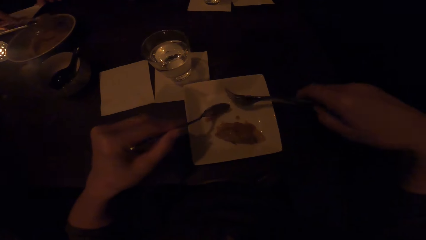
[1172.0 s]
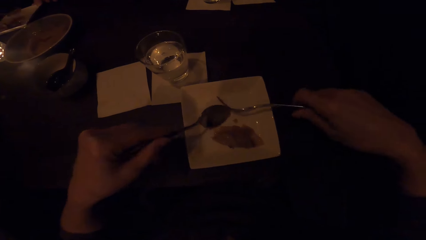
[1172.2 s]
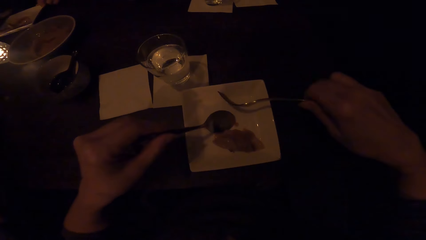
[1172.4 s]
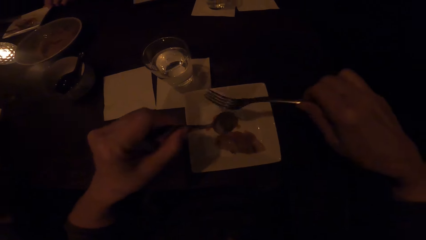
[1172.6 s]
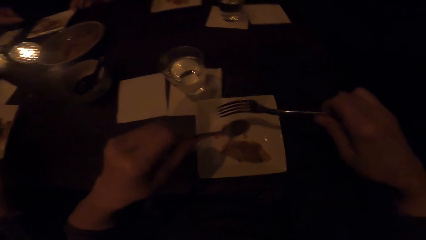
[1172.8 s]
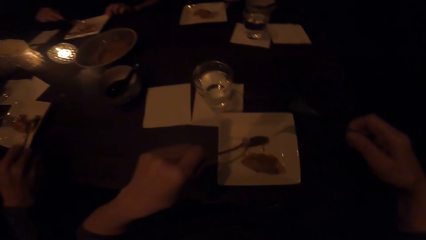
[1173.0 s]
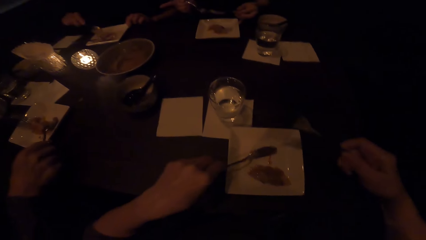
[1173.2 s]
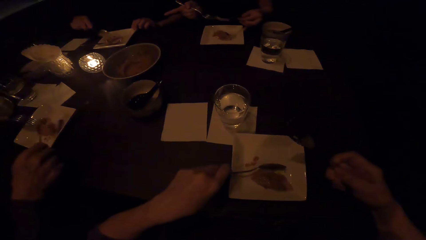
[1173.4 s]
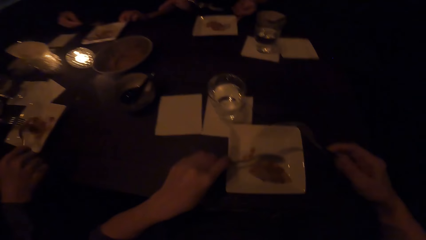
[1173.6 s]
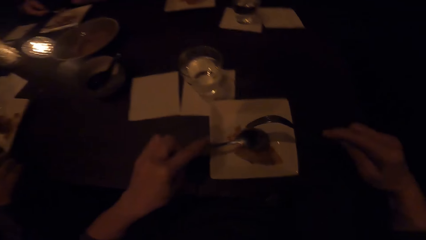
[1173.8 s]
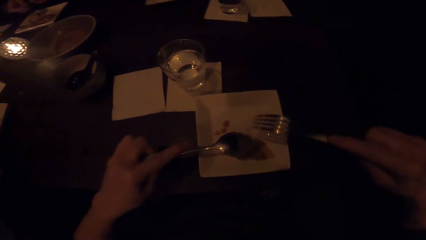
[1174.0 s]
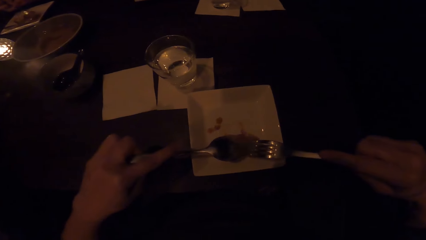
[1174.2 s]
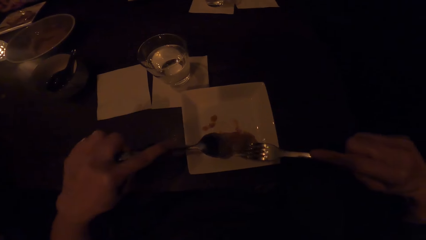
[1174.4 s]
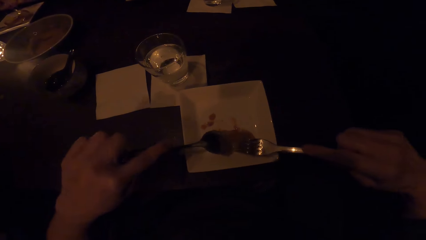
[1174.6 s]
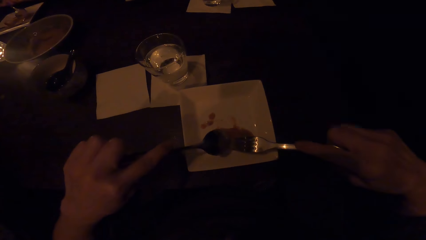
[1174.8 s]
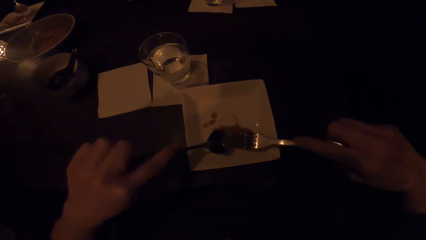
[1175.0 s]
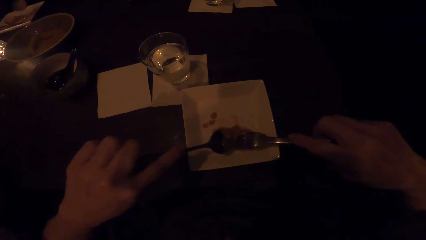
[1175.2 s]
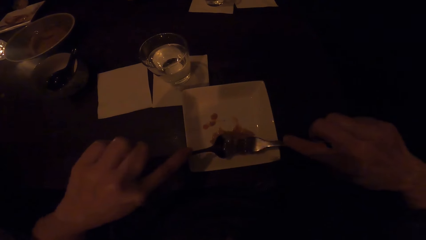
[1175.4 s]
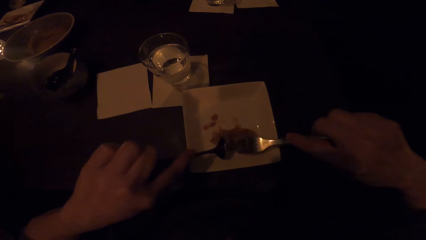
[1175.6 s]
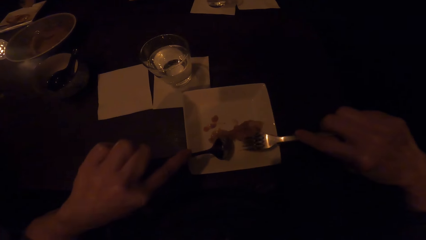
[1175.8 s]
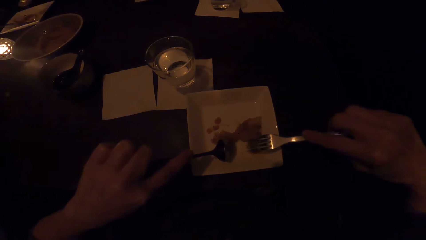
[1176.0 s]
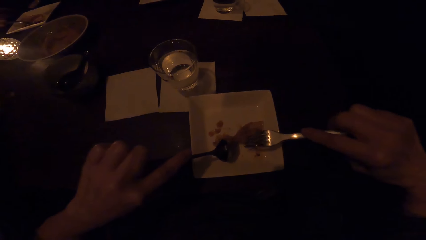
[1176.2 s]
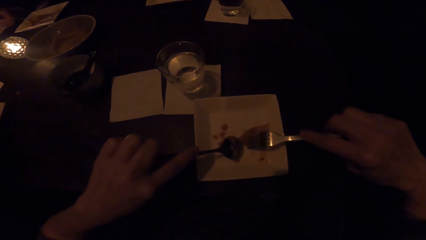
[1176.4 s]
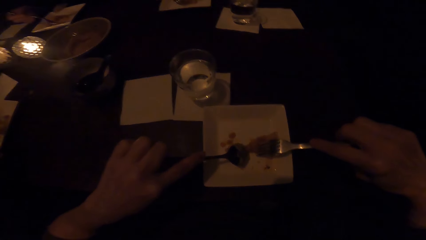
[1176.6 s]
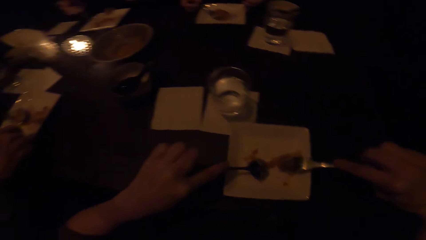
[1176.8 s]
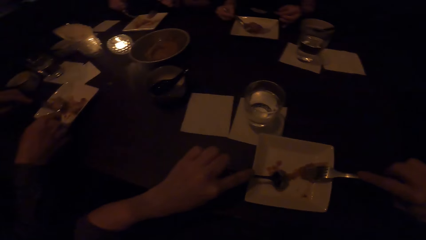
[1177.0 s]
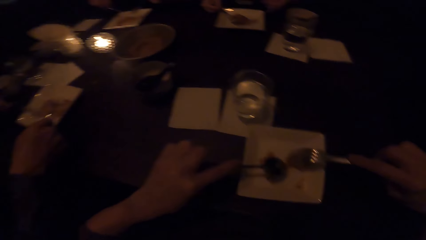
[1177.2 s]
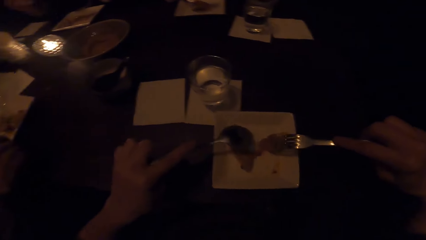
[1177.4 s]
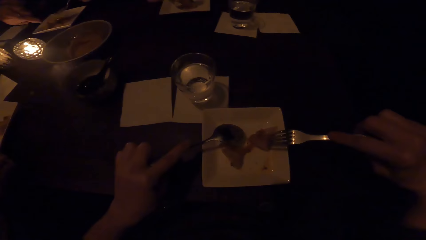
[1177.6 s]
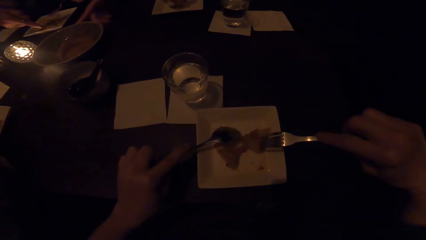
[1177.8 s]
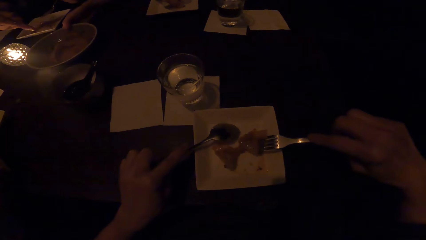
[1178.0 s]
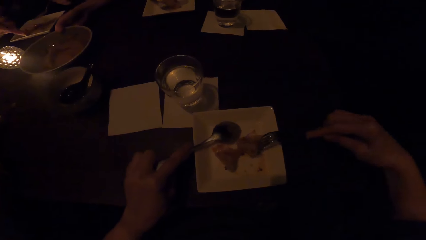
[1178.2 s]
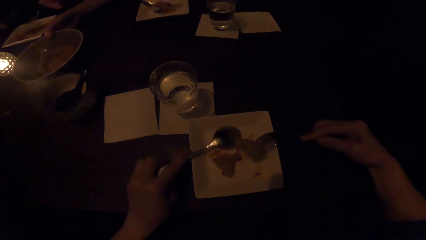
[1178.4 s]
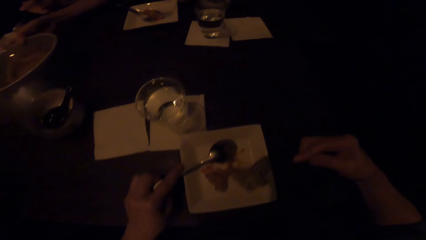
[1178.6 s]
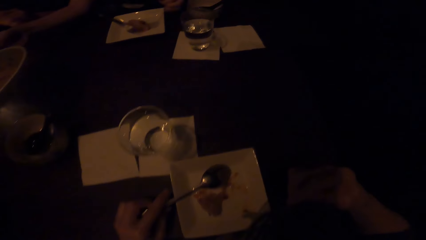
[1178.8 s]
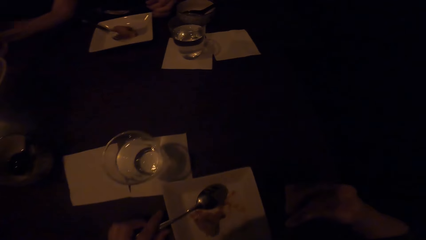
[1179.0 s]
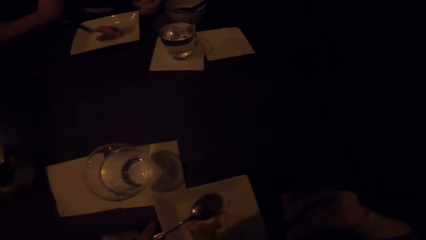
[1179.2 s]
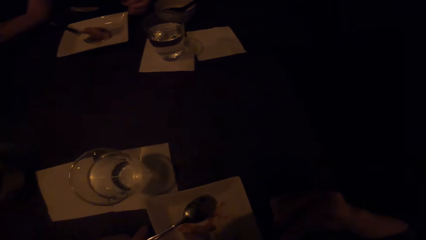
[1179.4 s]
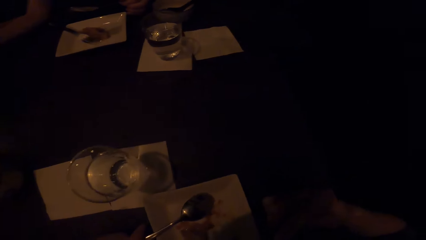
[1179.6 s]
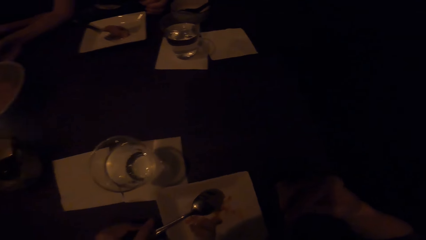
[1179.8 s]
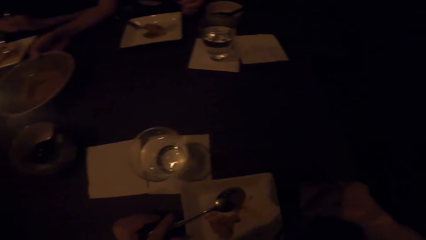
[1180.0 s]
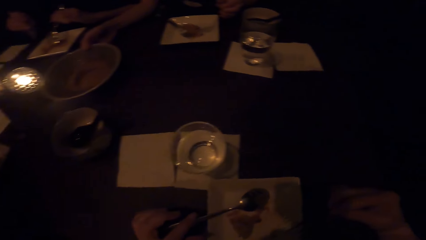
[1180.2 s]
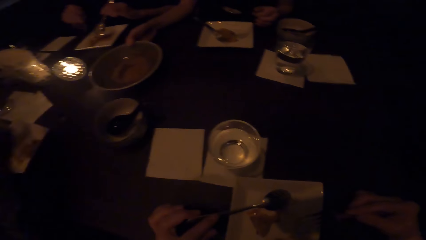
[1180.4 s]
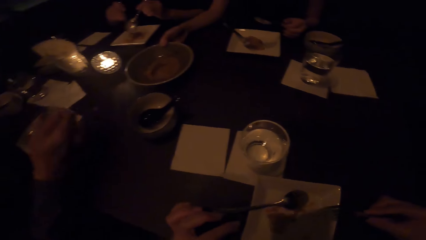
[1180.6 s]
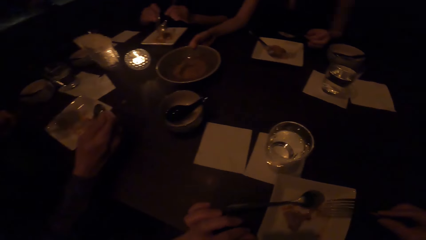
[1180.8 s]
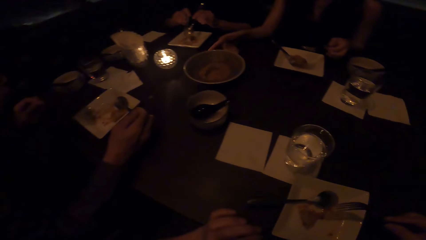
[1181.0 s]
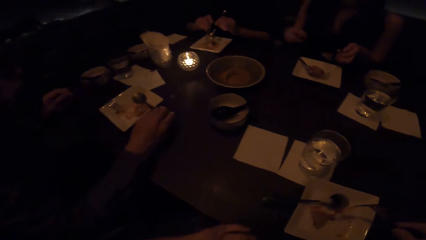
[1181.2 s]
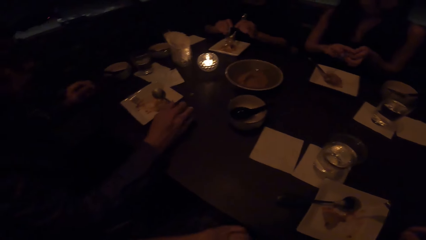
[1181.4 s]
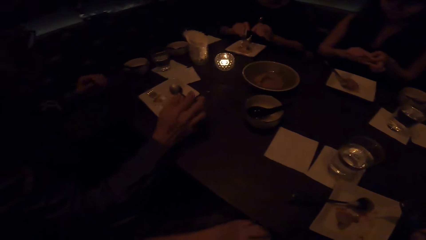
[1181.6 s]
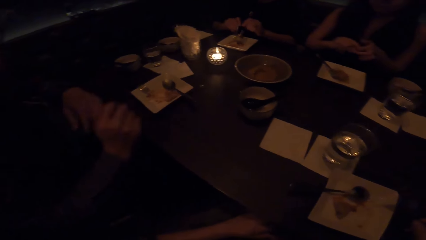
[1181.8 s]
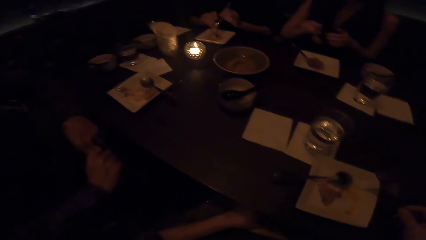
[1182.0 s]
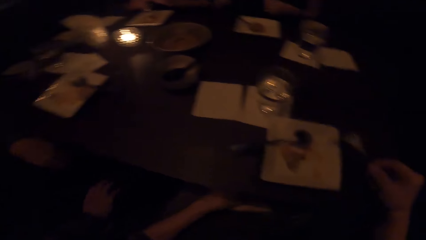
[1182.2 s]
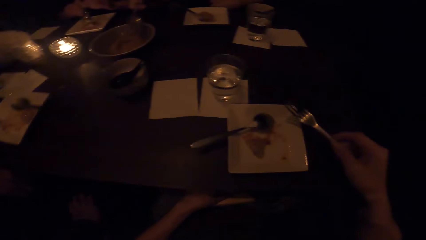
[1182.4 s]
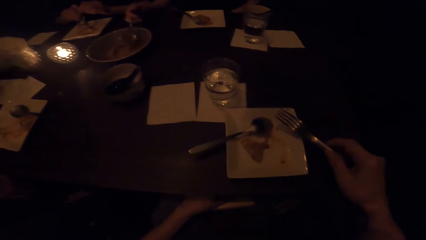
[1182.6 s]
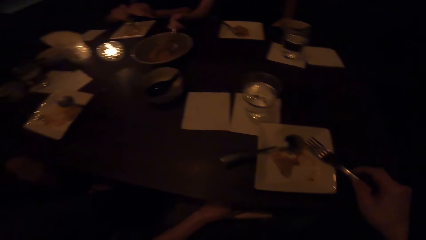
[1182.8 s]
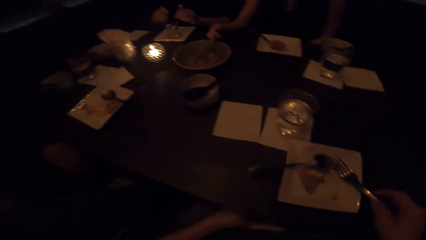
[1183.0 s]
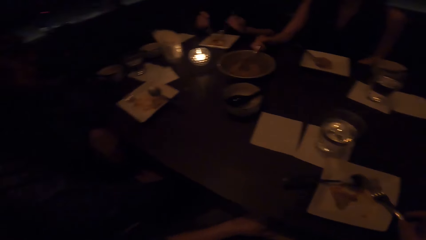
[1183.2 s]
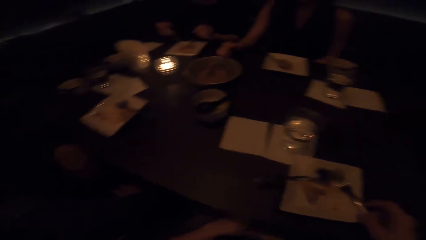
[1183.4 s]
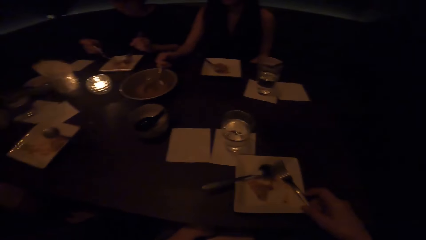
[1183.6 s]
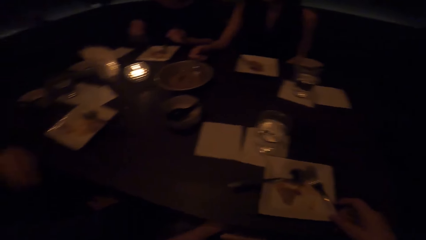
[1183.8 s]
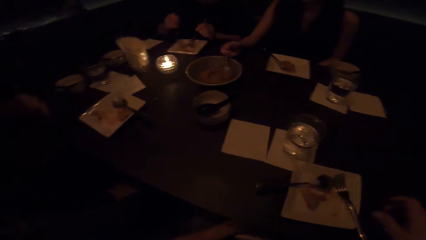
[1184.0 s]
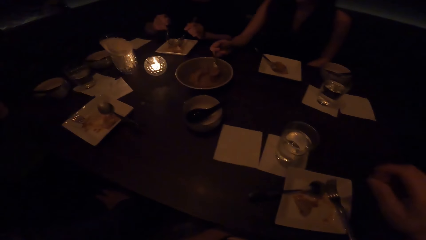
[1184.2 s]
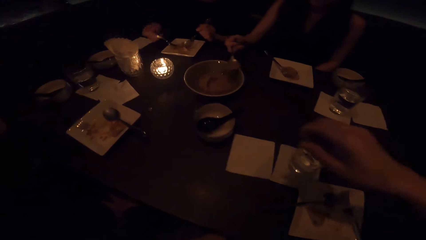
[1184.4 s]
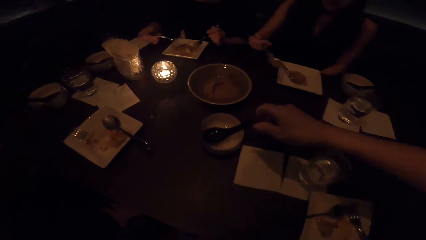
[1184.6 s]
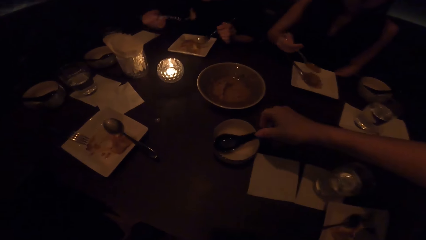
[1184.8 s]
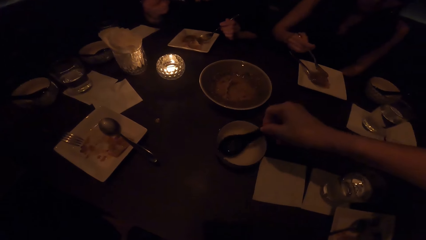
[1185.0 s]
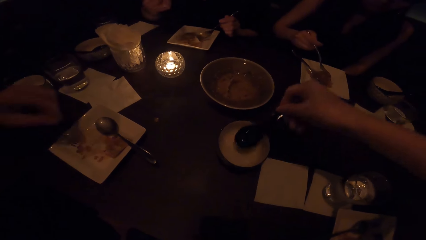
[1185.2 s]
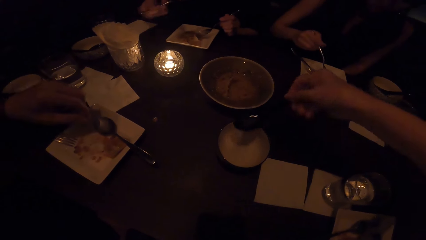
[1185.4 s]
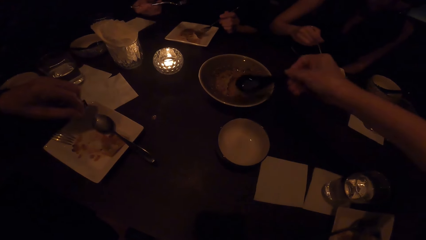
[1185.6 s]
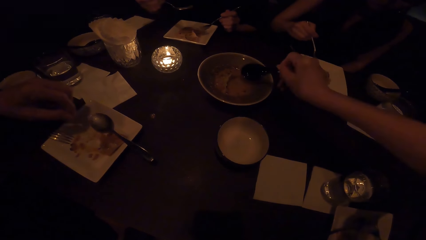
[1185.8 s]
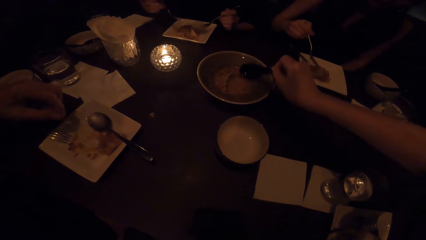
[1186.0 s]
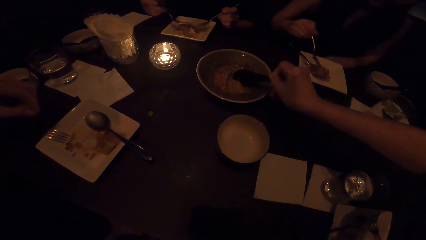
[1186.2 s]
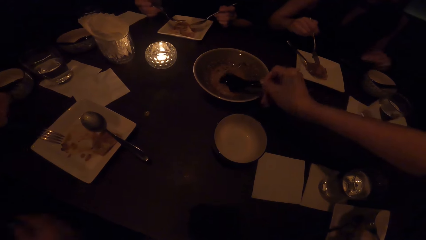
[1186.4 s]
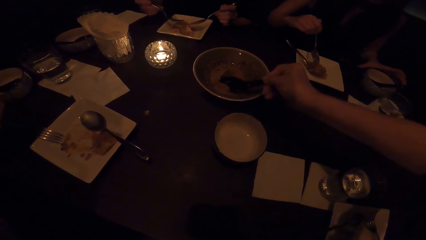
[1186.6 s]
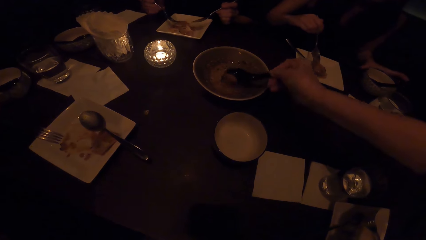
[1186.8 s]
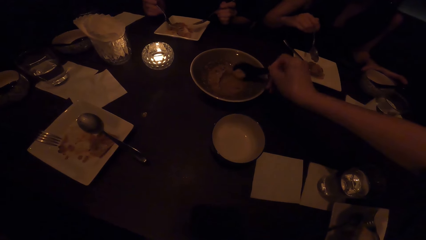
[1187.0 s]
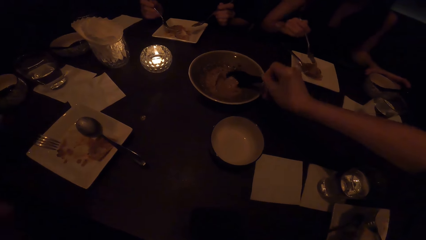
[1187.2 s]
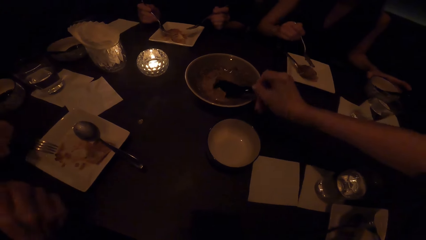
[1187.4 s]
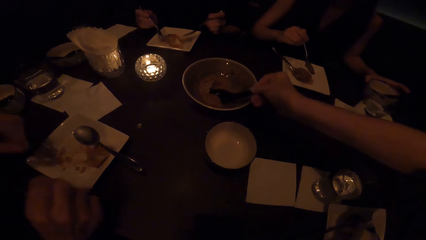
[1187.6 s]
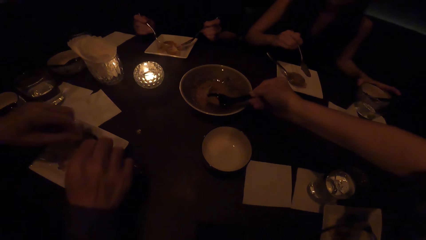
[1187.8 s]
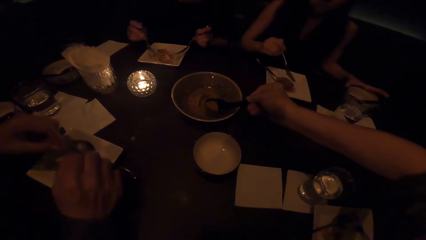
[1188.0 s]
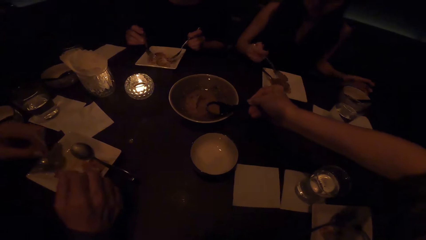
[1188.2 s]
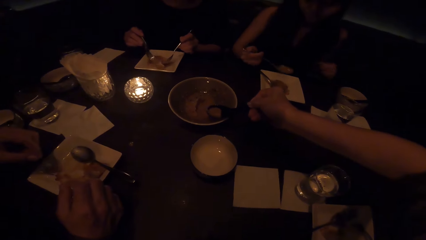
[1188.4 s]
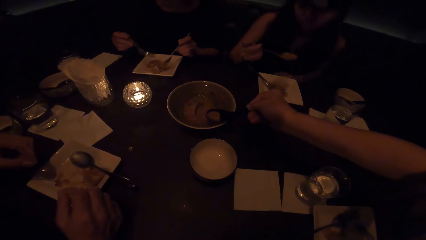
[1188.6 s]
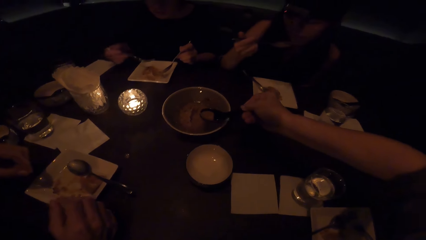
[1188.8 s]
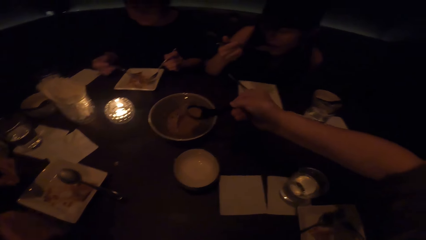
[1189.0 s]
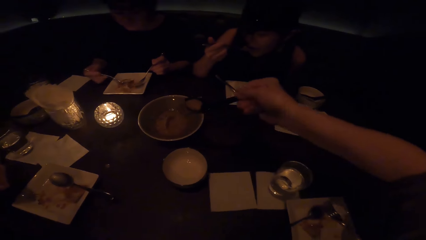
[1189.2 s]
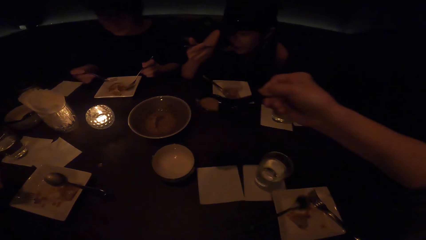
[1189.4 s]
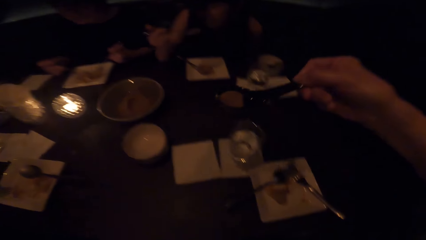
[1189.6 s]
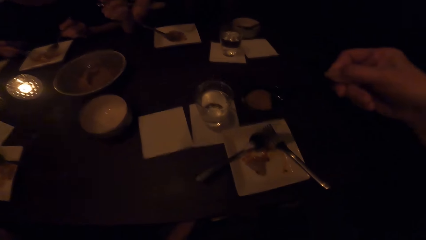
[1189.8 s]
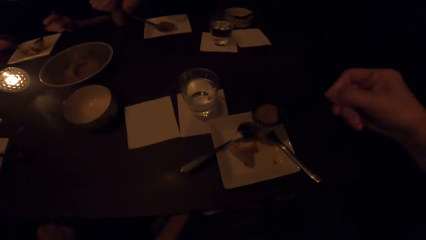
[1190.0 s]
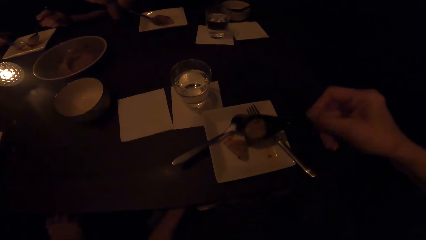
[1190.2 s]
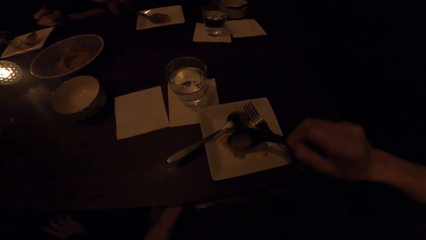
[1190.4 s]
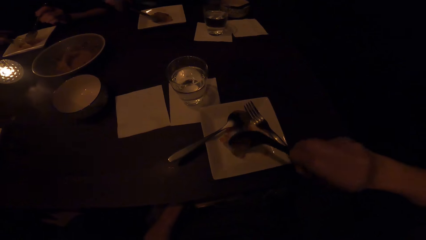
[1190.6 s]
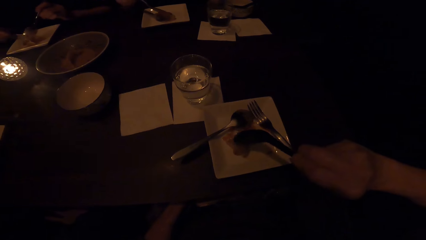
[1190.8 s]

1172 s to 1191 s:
The camera wearer eats the food. She picks up a soup serving spoon from the table, adds sauce on her plate, and serves soup from the serving bowl.
